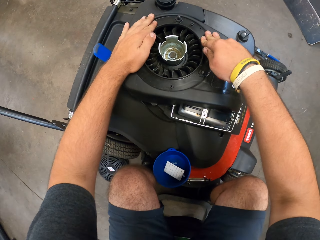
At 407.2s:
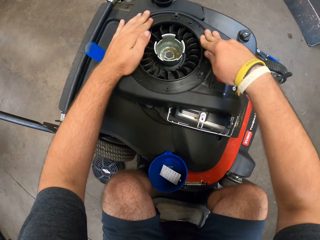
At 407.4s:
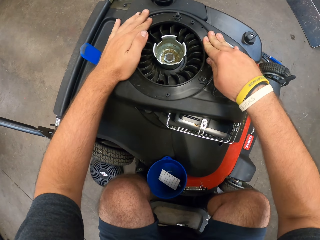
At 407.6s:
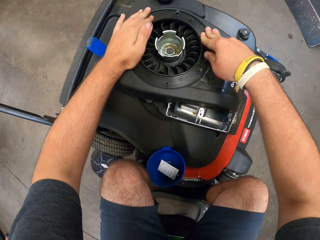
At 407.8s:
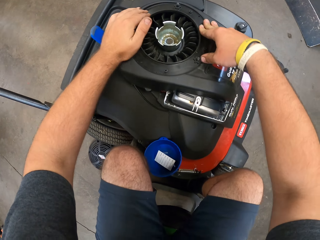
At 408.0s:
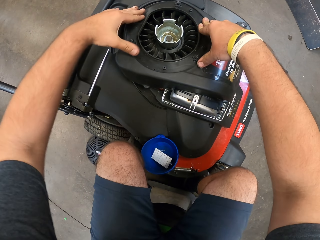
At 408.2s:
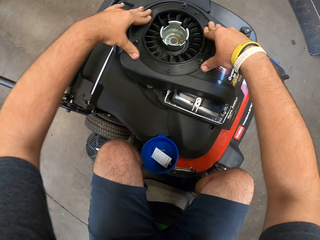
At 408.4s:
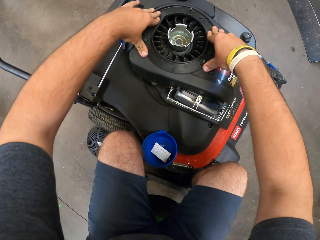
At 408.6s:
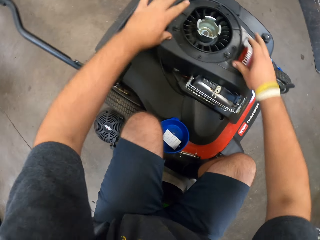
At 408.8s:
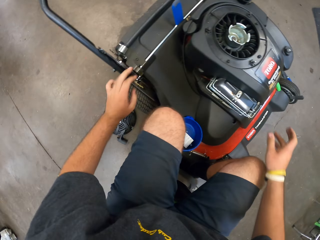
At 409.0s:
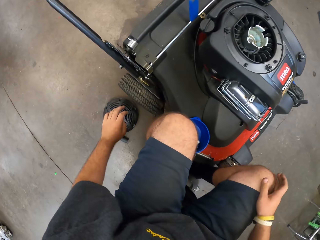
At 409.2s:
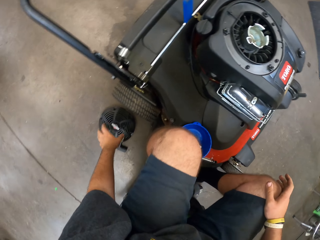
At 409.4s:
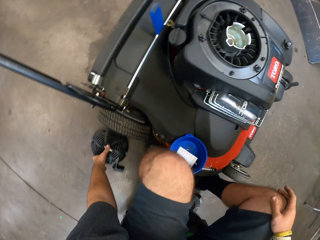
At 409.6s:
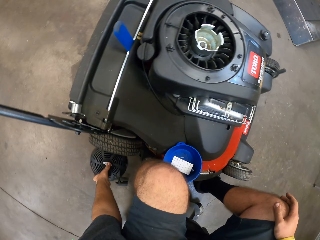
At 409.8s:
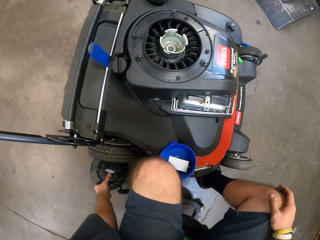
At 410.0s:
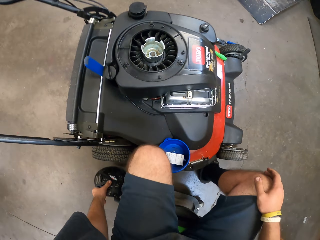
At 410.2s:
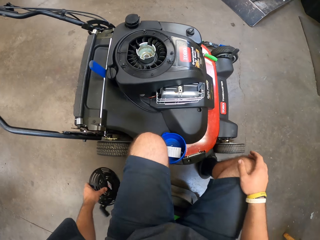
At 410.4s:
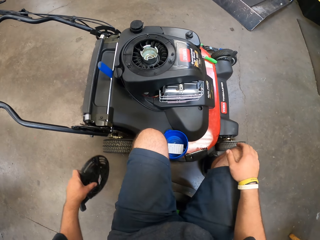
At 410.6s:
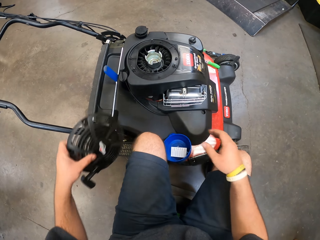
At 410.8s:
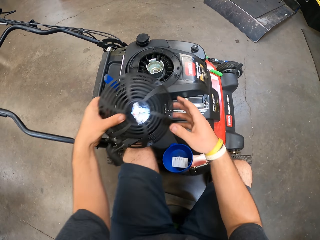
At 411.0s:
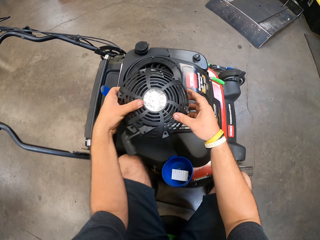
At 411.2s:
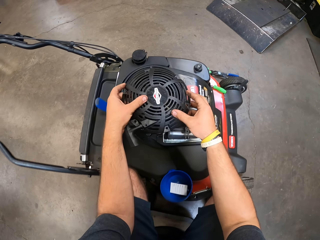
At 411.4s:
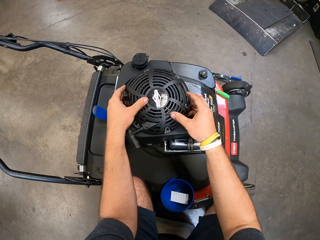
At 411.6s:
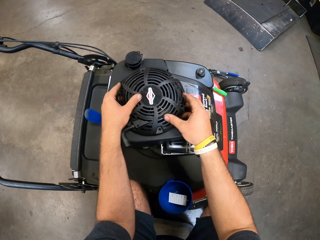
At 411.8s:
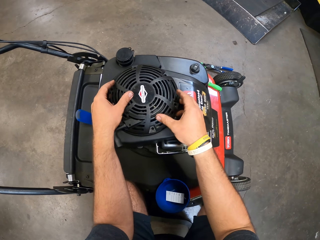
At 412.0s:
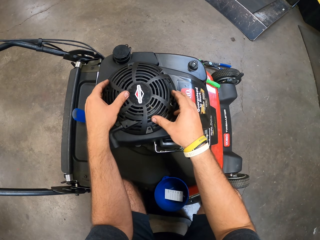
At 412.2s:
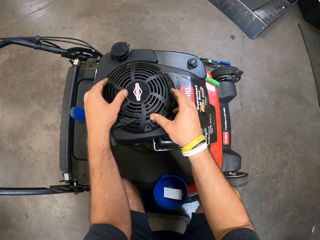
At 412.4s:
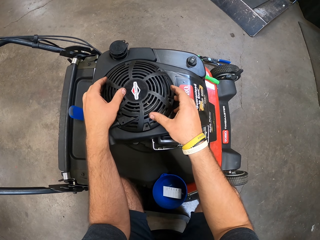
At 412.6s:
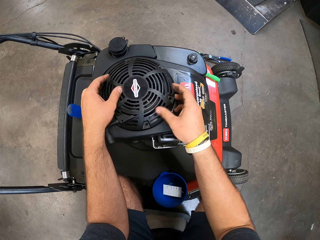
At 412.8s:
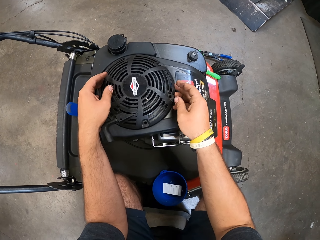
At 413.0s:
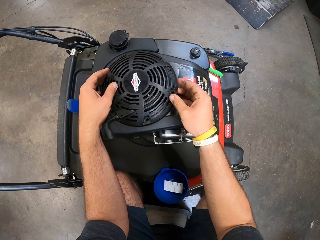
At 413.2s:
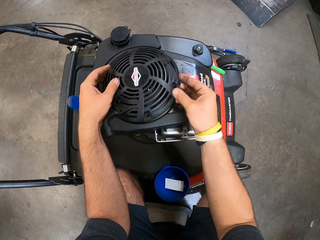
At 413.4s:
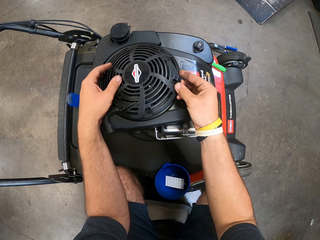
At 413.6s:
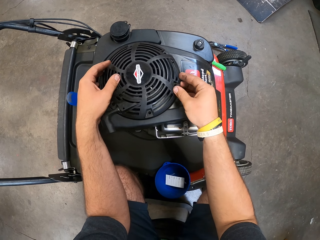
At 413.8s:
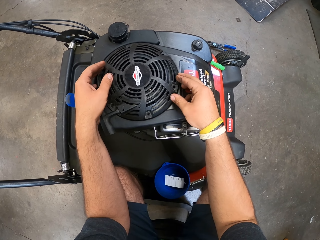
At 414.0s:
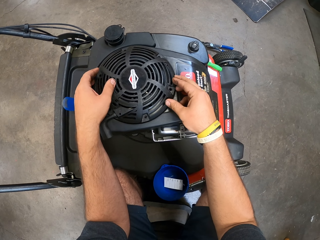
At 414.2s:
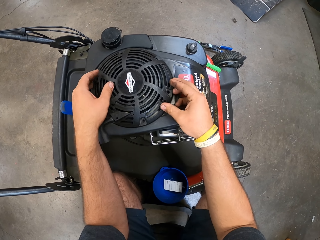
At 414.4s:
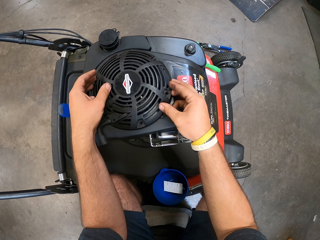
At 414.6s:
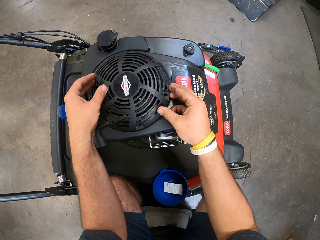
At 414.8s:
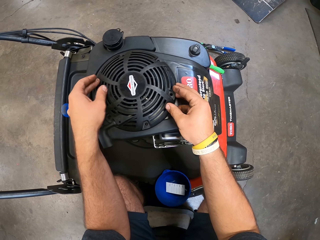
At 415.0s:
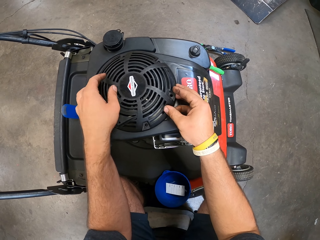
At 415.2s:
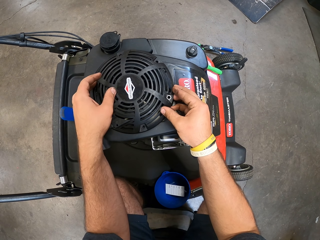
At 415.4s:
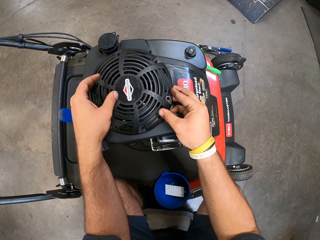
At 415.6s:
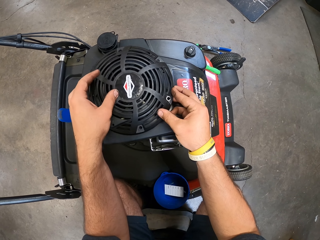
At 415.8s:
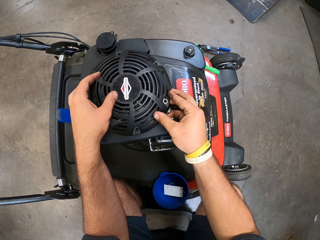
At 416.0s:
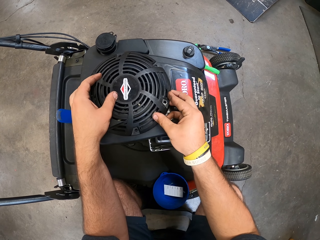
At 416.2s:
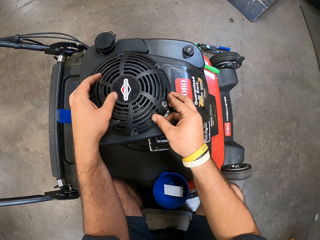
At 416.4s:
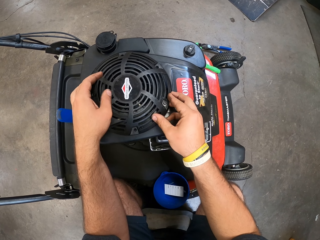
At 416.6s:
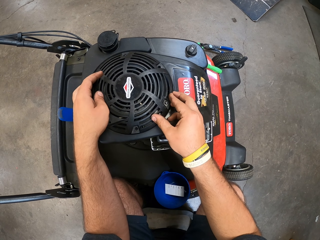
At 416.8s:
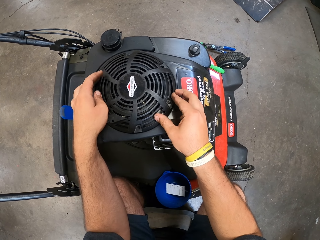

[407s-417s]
The camera wearer picks up a tool or the part of the lawn mower. They fix the part of the lawn mower. They put the tool on top of the engine.

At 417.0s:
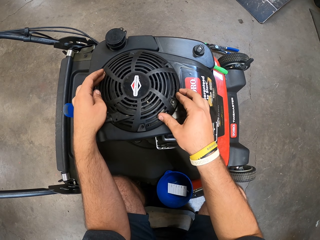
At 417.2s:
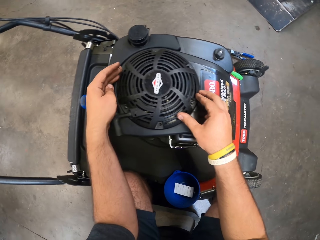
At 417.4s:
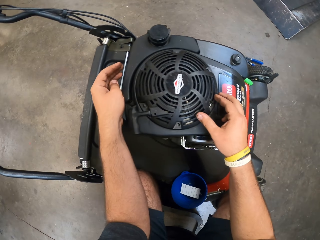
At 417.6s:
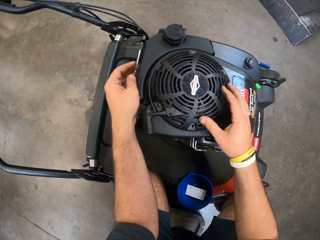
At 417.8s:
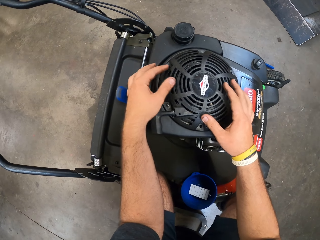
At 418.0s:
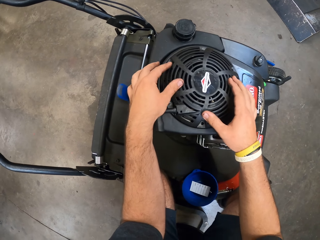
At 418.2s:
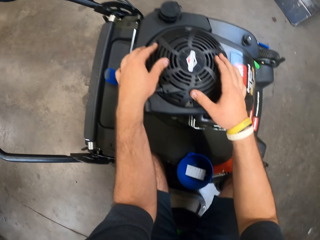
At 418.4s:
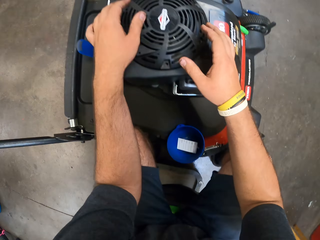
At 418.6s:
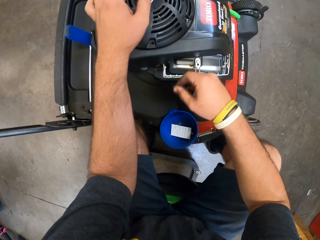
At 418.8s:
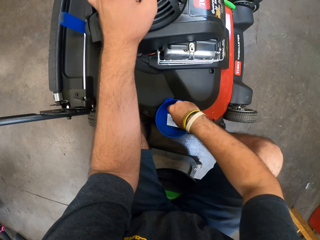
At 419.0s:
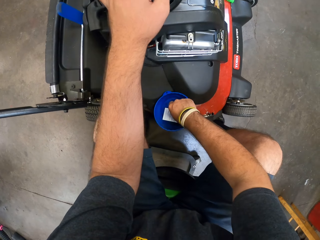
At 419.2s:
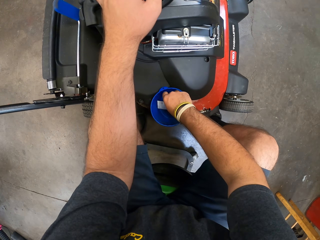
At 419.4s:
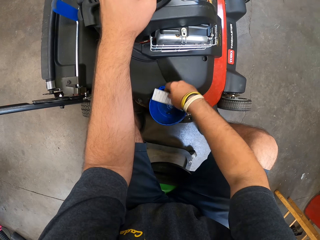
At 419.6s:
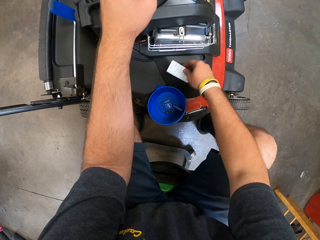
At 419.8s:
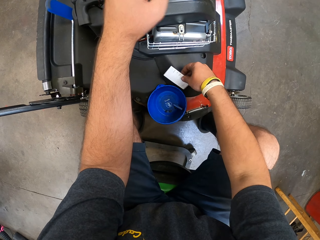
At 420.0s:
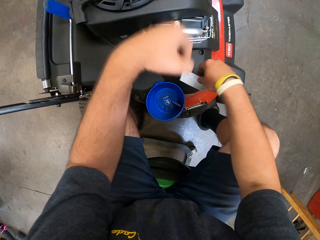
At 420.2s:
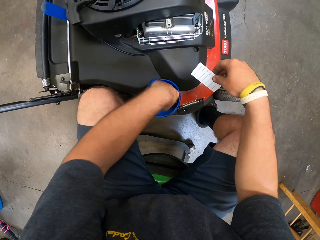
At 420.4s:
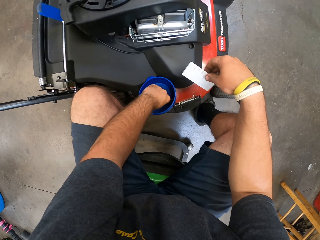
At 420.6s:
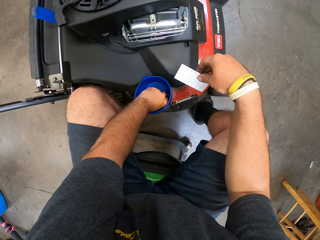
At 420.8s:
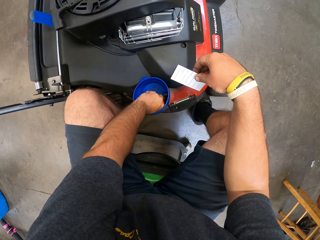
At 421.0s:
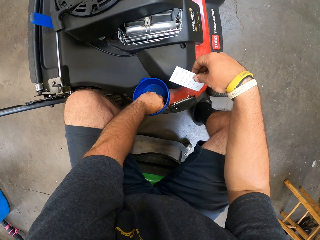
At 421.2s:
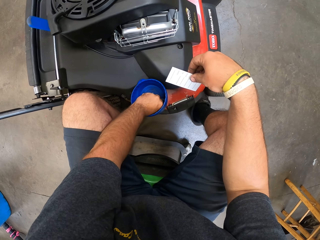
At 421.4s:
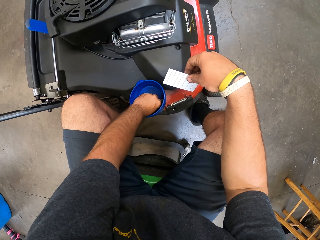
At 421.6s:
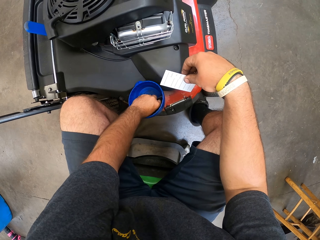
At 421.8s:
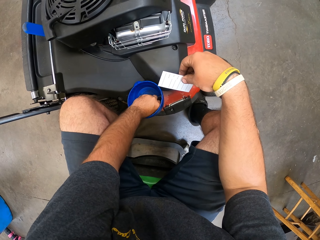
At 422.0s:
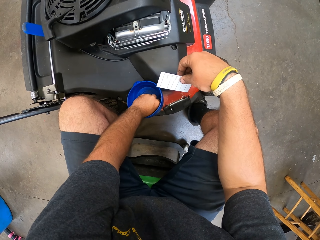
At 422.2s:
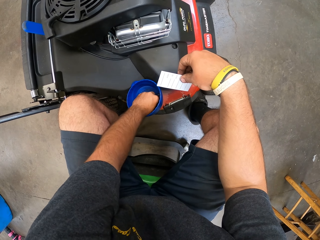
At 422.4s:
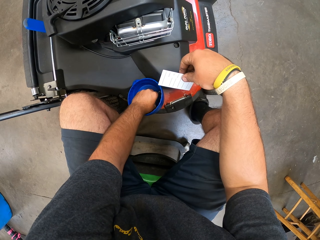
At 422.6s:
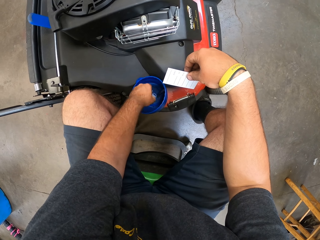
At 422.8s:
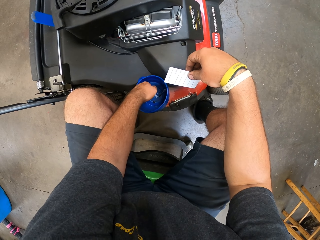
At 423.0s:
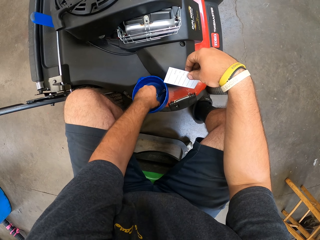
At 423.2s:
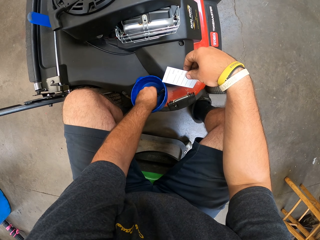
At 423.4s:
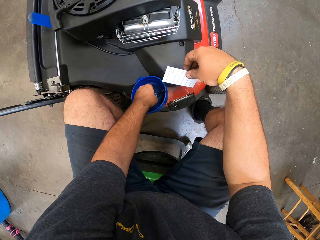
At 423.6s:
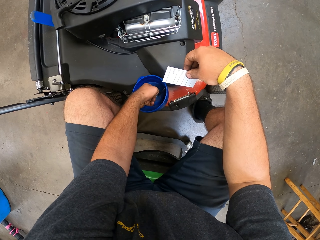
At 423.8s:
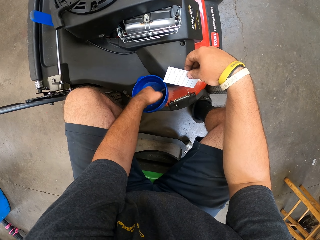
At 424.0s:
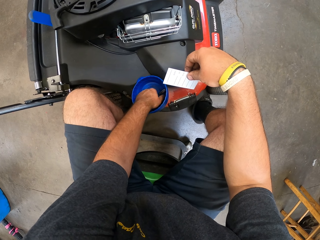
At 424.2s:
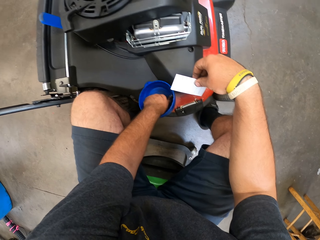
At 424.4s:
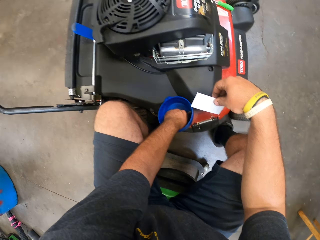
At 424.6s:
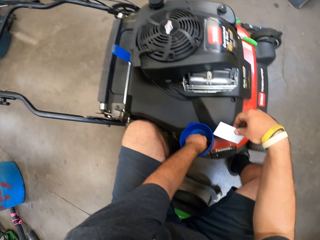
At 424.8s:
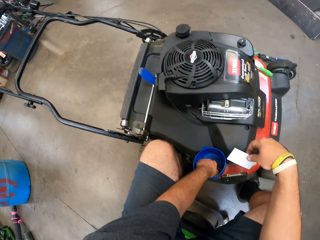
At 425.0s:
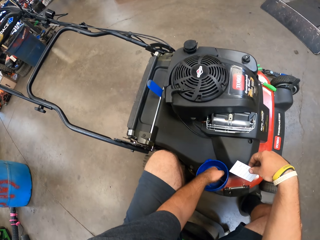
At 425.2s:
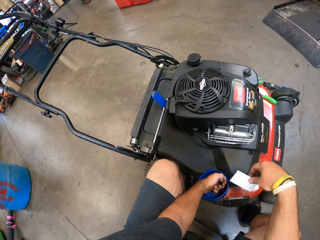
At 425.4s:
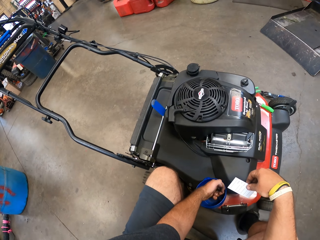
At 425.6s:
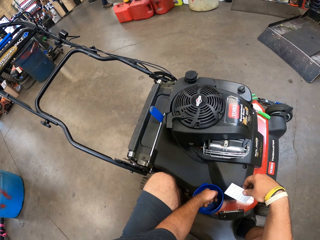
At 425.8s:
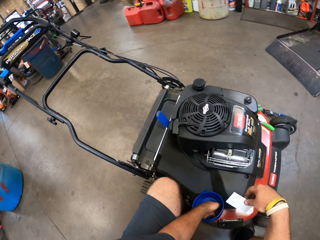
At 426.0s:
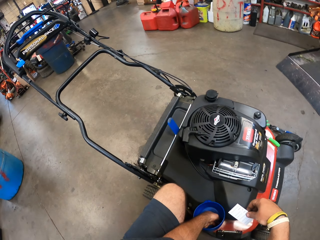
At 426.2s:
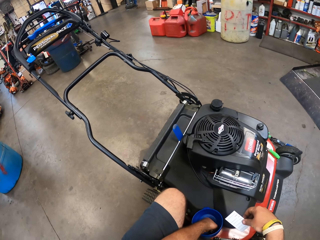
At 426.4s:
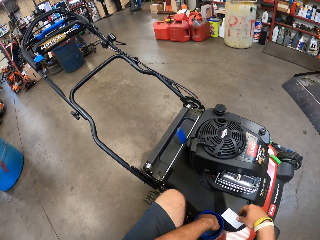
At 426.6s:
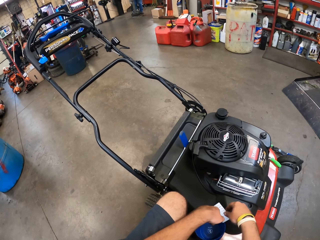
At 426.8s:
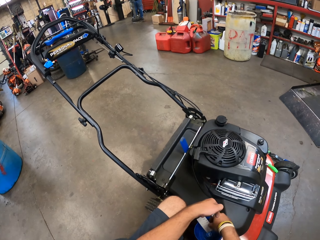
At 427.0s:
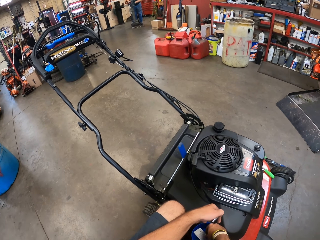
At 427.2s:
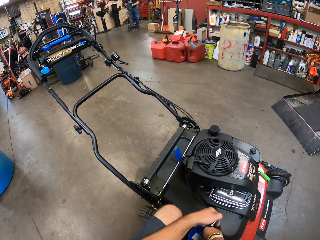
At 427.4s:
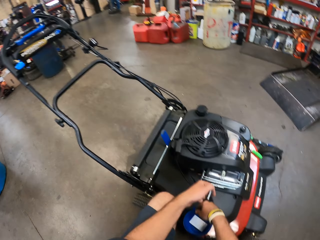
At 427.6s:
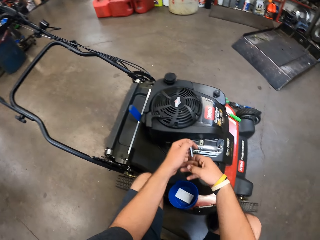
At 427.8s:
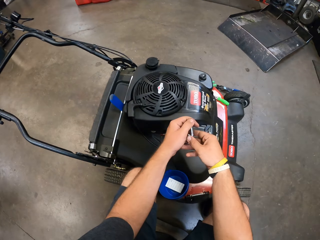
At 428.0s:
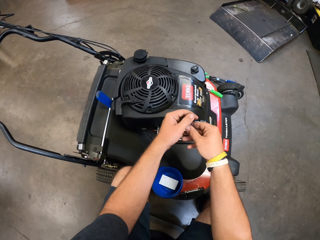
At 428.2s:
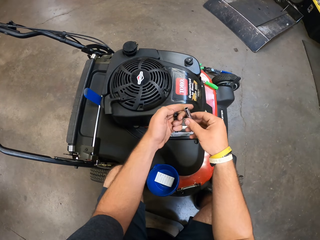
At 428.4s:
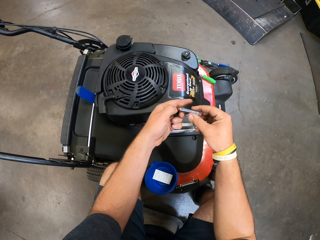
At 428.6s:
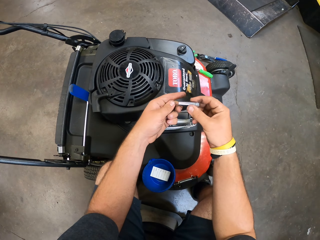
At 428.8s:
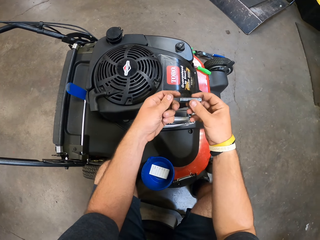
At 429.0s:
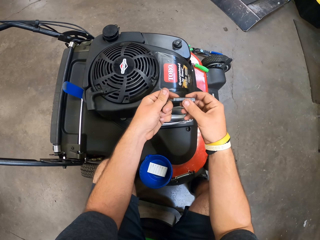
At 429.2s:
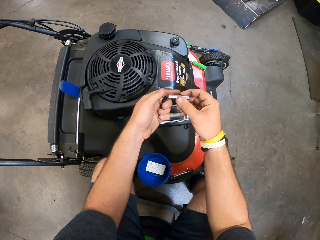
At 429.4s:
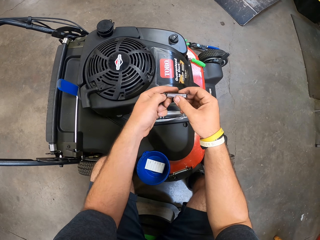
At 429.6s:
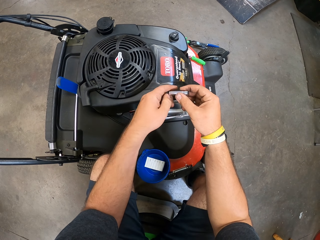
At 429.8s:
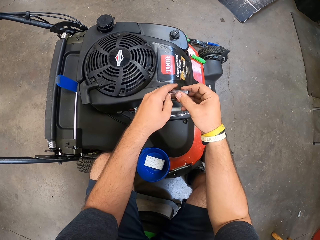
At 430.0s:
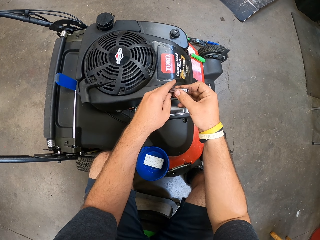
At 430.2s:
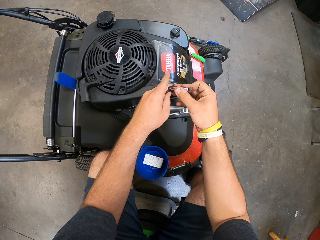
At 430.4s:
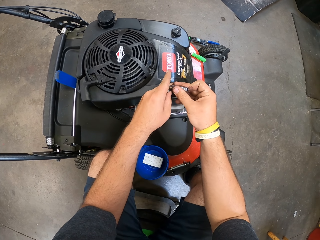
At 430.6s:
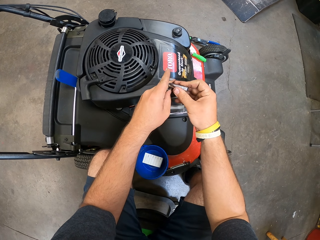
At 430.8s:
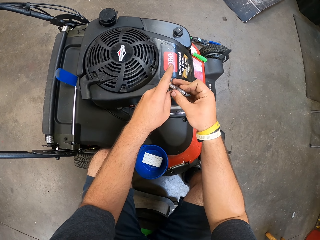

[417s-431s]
The camera wearer picks the piece of paper or card. They pick nuts or the spare part from the tin. They look around. They put down the card. They hold the spare part.
